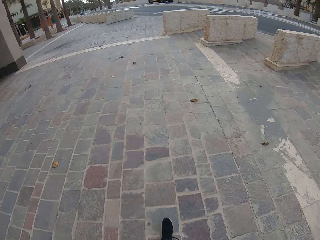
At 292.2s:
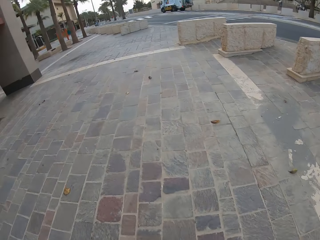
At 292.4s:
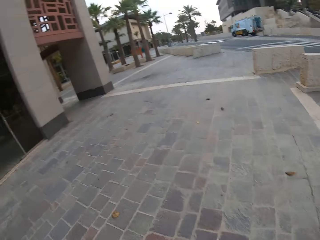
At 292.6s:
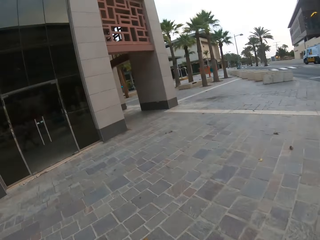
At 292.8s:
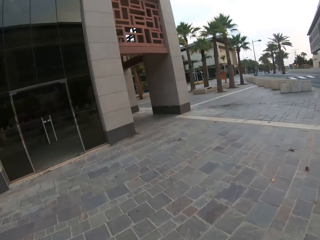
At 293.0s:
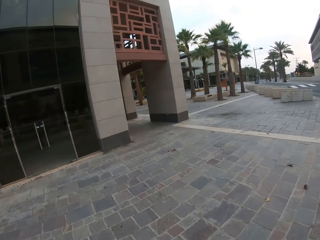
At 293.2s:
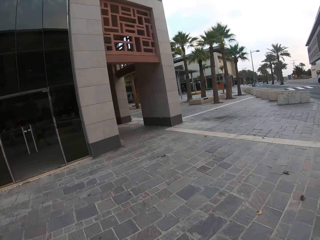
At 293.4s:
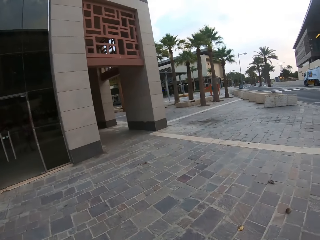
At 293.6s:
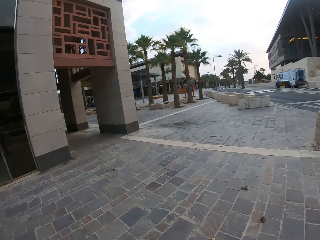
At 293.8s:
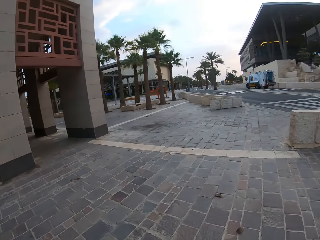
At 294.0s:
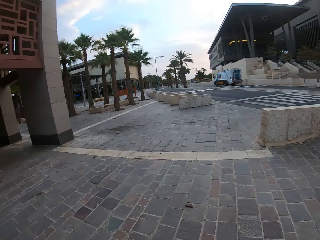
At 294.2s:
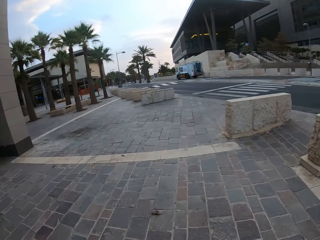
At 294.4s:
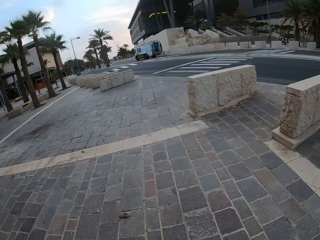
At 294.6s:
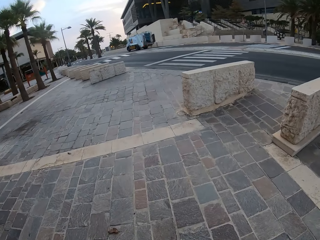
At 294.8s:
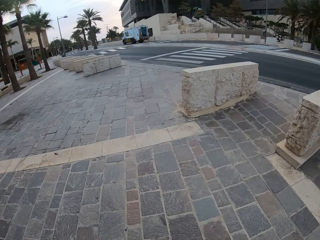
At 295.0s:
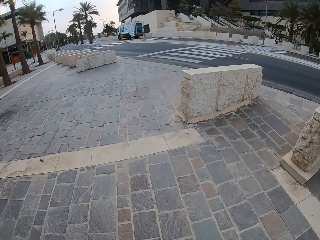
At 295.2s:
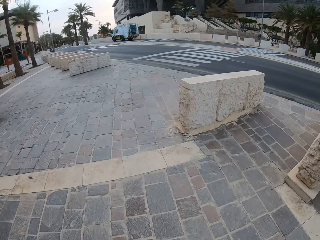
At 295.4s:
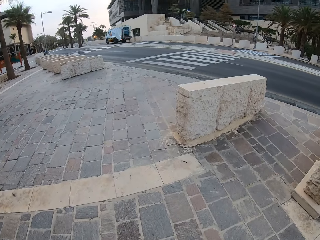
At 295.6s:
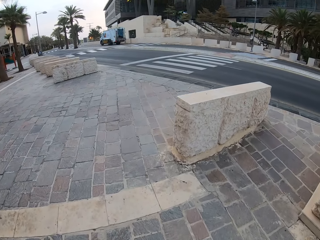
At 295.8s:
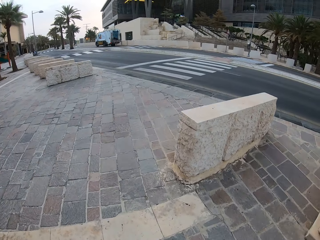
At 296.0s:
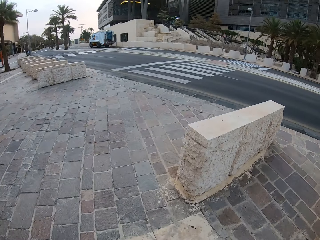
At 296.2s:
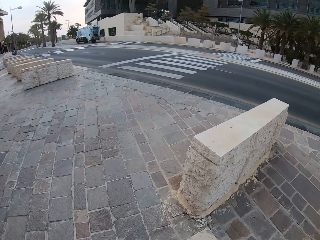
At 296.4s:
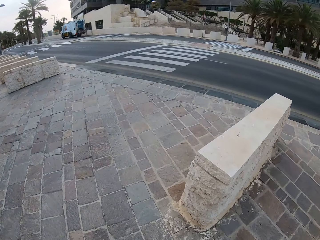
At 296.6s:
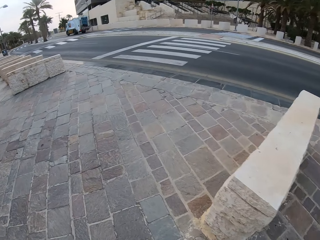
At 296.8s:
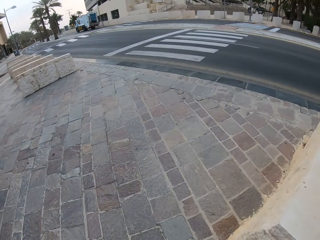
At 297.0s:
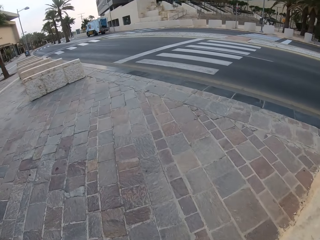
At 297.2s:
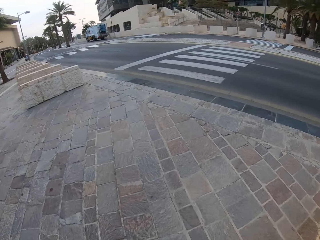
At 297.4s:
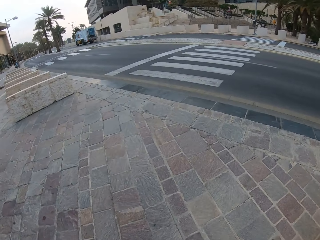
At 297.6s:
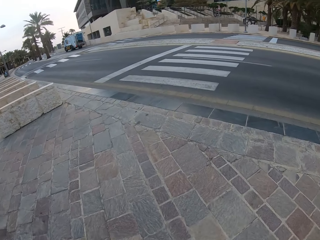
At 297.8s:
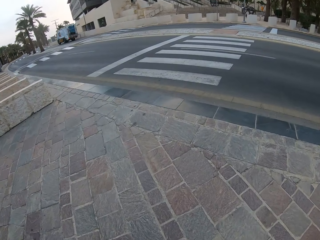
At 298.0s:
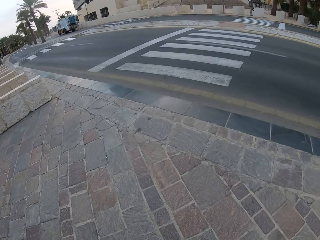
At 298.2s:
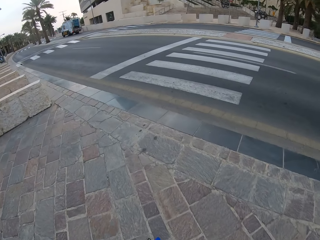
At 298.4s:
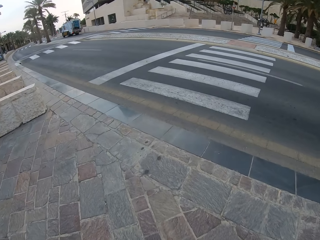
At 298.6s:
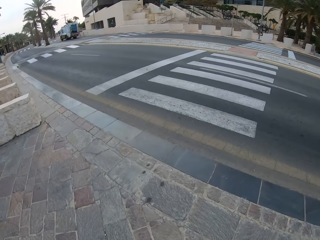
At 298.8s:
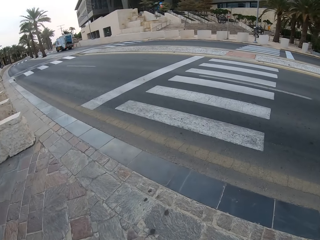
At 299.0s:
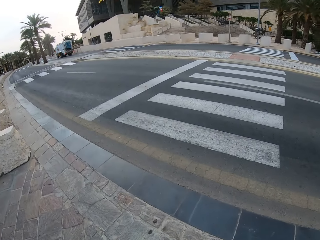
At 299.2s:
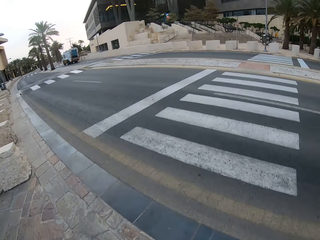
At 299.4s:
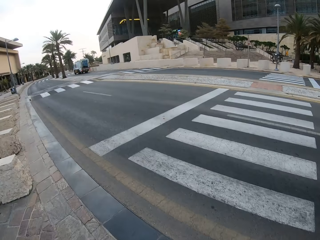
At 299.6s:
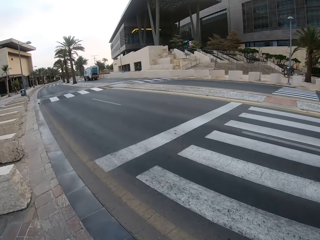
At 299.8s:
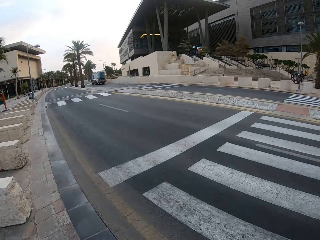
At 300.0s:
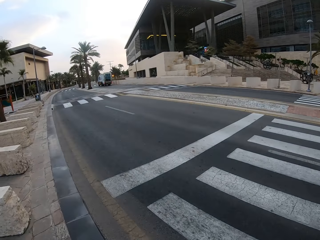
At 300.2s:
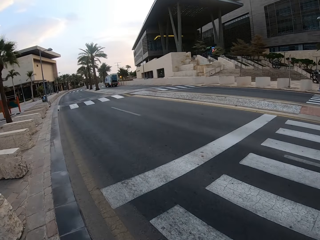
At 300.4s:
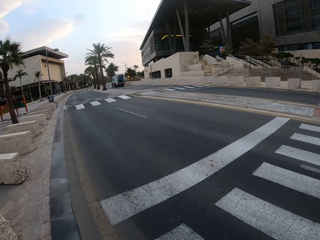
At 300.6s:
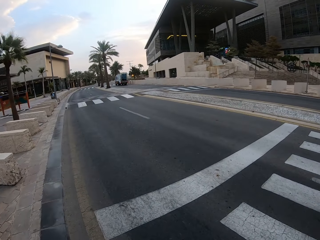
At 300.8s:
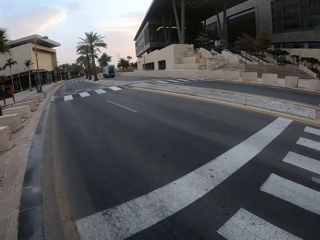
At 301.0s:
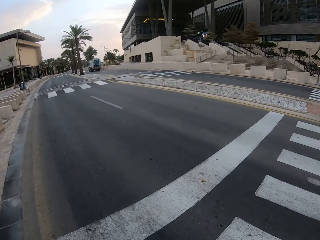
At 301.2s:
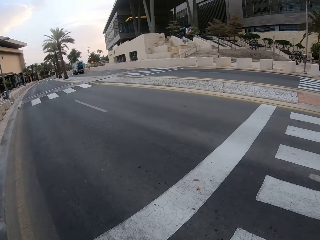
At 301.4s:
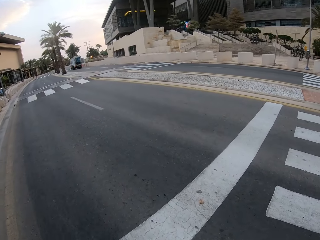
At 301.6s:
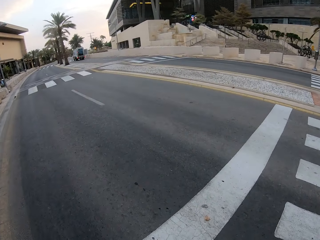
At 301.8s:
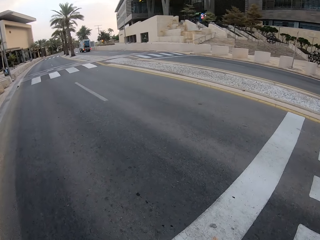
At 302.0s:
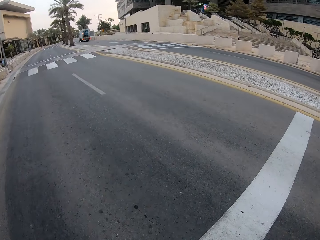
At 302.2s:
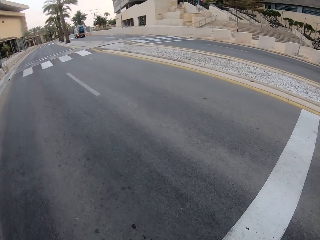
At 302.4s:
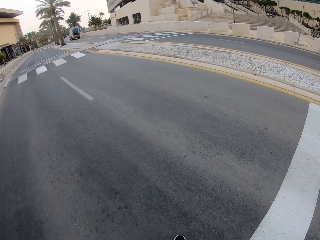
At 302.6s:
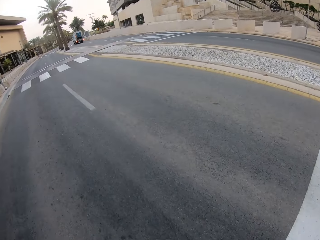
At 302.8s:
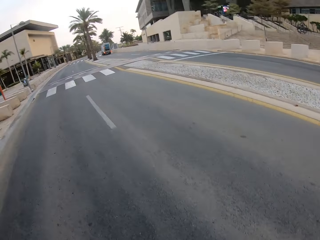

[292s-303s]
The camera wearer crosses the road on a zebra crossing.

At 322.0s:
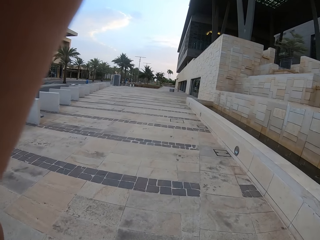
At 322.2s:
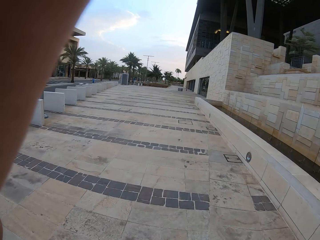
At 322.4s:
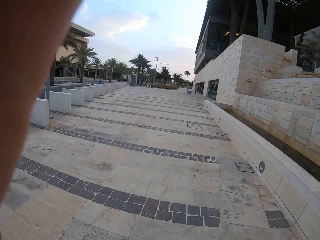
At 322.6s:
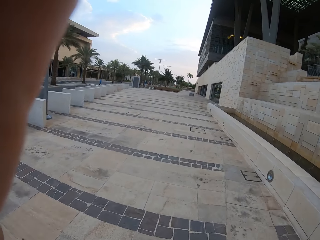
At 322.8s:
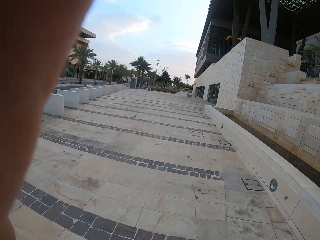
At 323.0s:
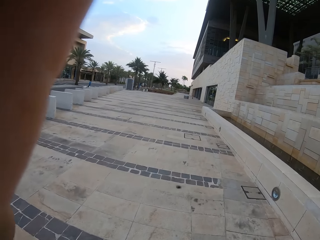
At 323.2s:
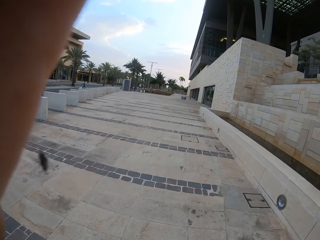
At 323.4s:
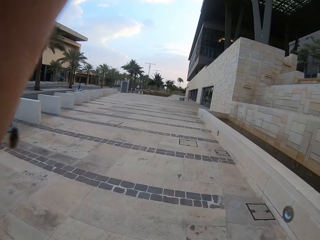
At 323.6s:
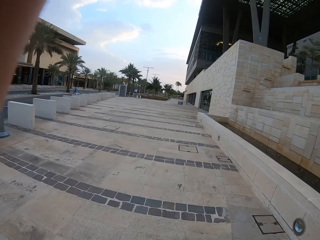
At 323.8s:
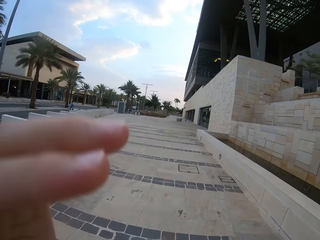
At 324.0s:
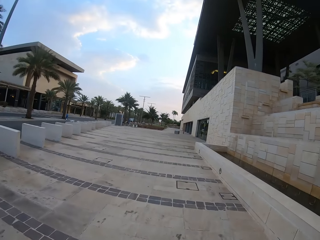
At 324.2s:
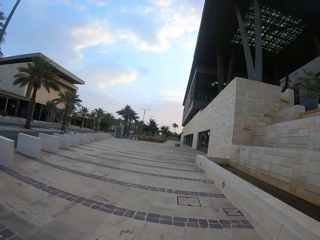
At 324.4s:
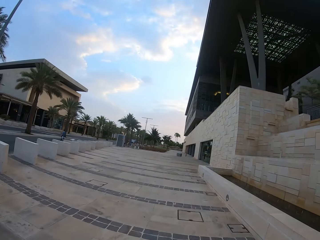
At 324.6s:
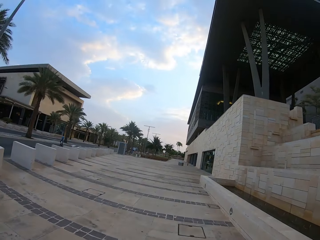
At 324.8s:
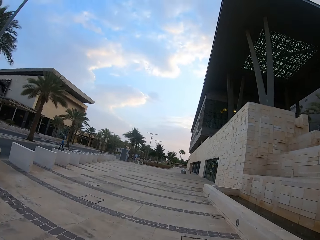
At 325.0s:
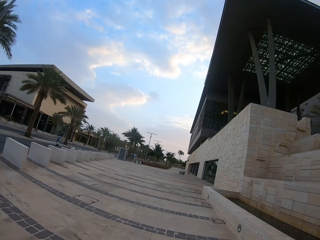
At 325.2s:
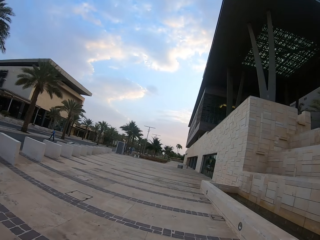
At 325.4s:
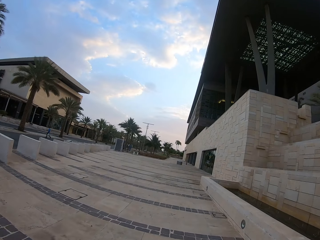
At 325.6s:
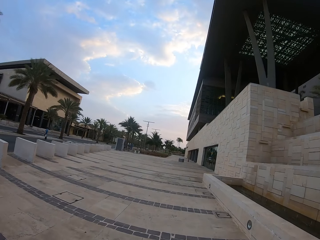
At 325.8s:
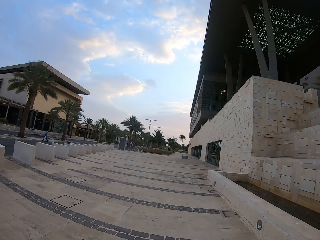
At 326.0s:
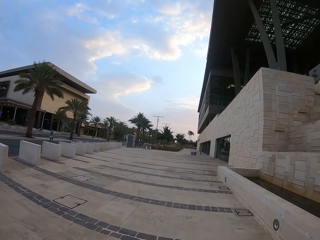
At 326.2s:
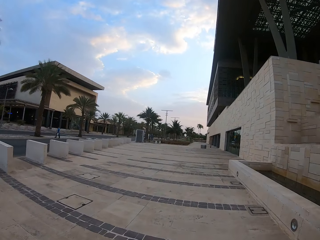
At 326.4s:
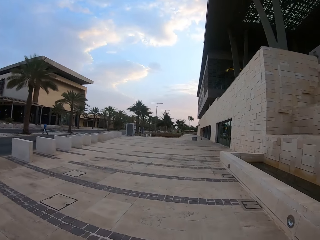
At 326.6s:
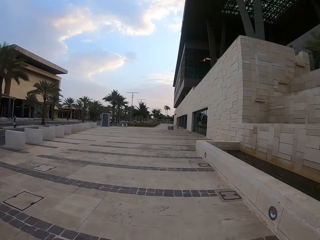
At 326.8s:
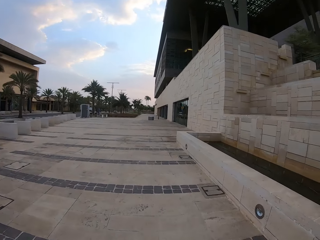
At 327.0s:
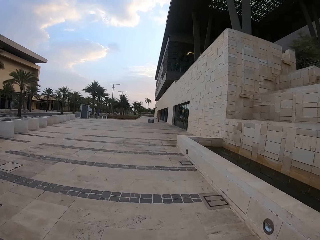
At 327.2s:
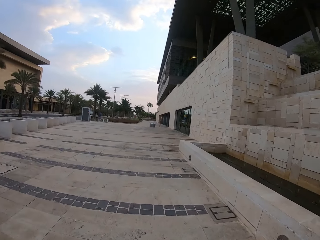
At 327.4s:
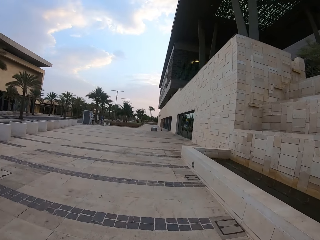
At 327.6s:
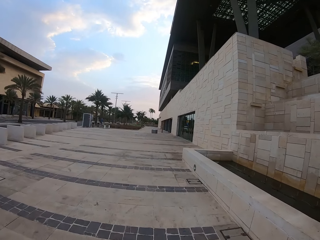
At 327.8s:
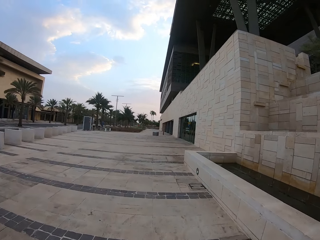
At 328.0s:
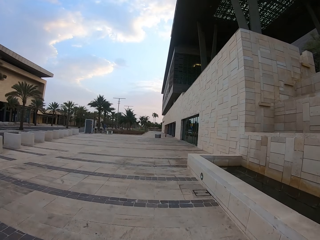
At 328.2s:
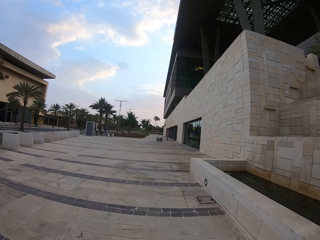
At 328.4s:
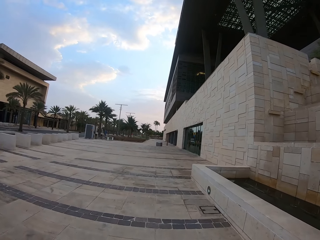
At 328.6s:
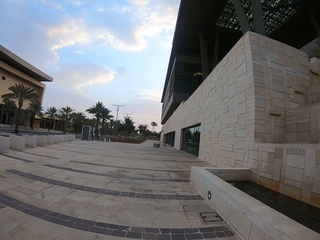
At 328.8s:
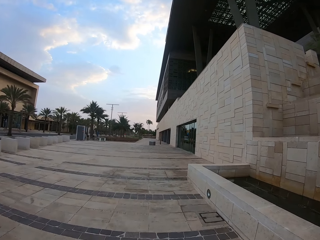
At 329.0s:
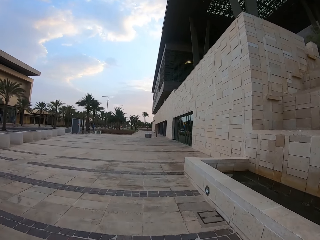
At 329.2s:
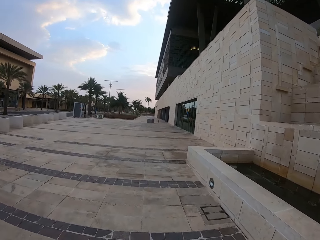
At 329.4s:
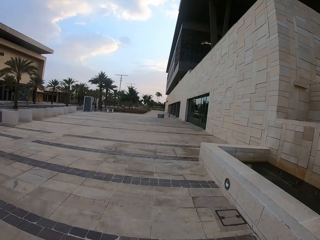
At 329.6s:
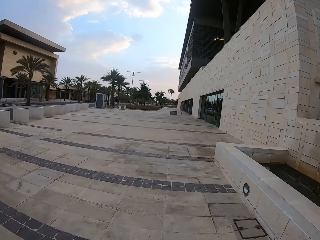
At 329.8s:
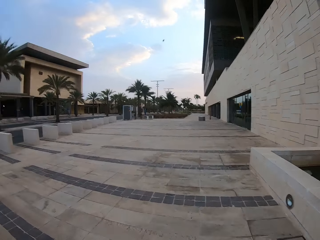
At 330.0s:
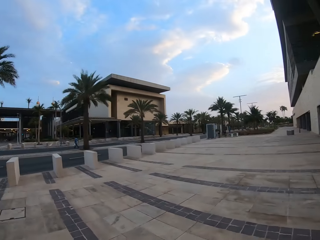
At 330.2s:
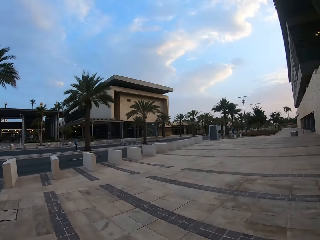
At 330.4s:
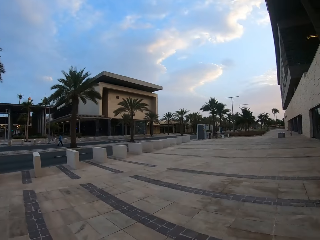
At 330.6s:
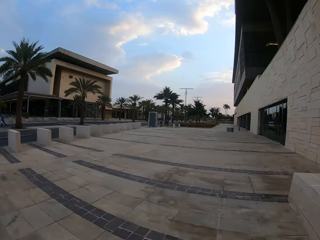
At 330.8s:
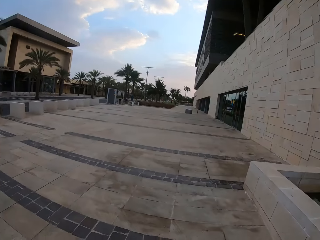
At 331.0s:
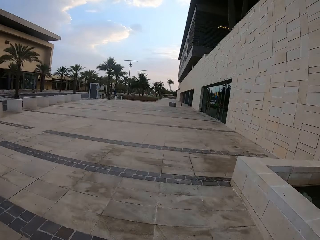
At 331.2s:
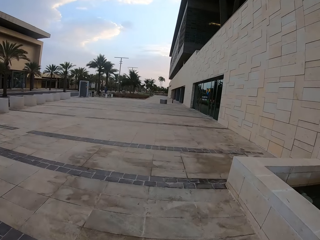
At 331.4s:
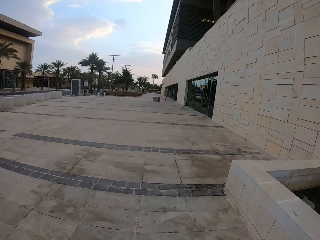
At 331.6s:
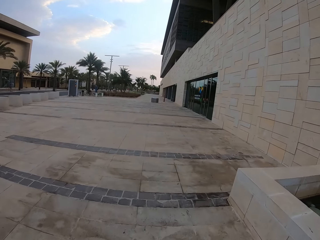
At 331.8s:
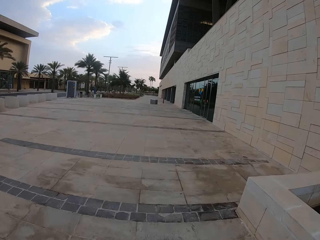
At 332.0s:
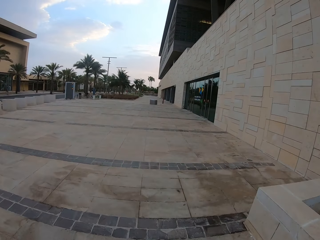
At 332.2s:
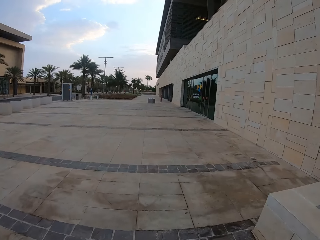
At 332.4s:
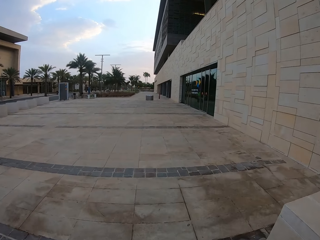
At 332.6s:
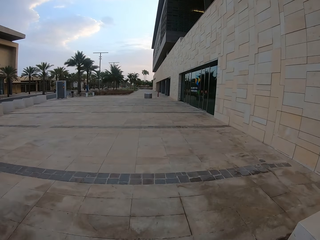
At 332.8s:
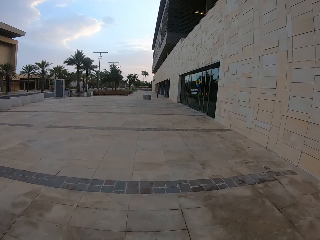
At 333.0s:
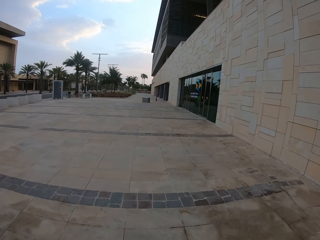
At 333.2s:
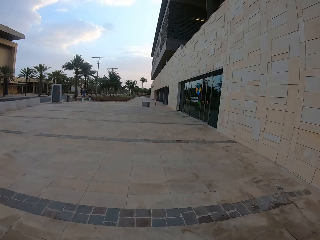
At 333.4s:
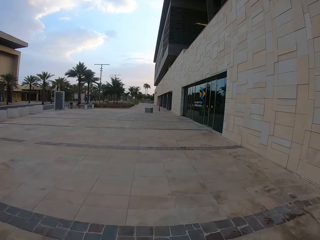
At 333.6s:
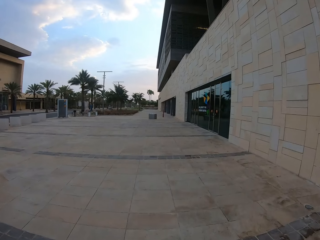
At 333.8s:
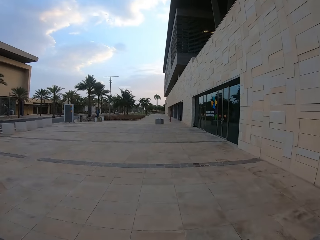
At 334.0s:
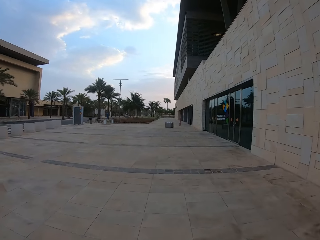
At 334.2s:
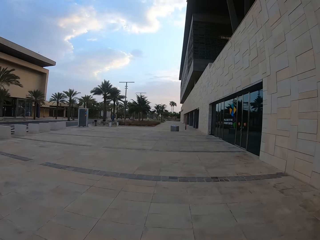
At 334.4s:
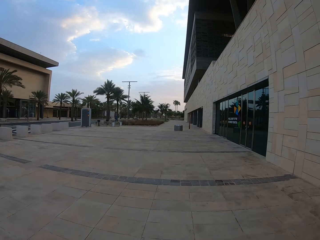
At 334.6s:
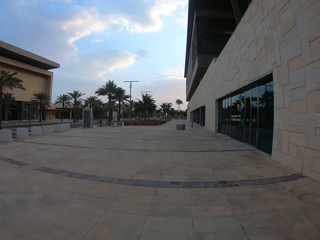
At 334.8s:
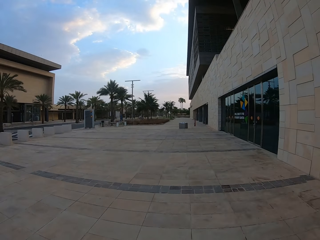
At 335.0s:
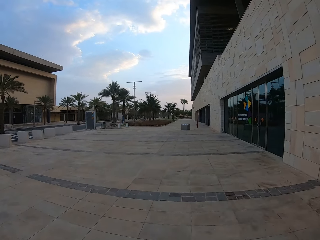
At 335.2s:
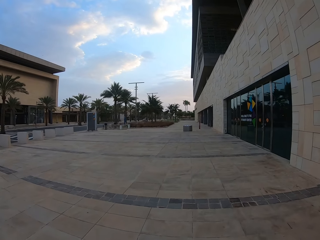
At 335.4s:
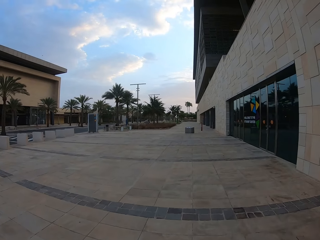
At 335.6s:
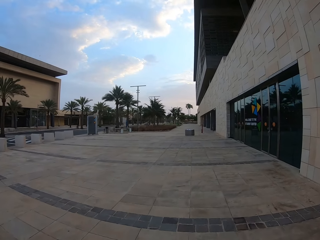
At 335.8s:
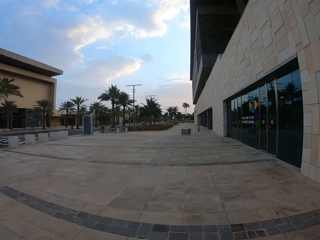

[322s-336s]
The camera wearer catches a fly. They walk on the pavement.
